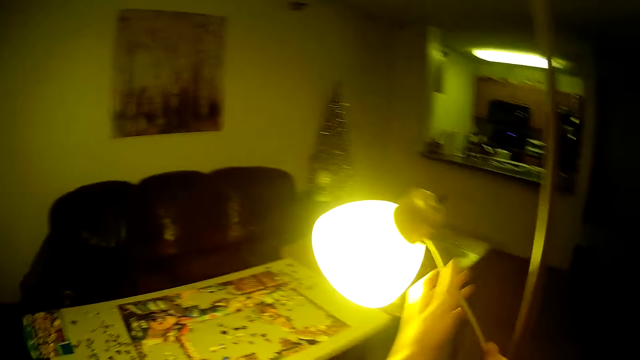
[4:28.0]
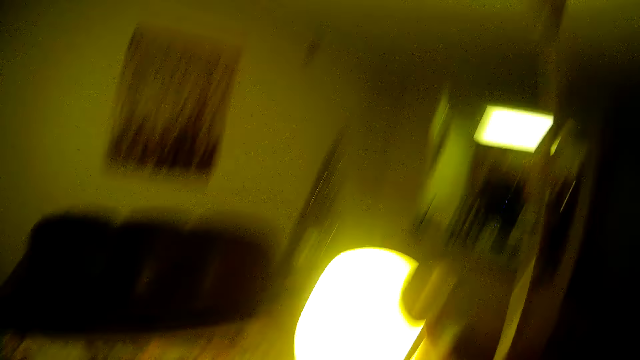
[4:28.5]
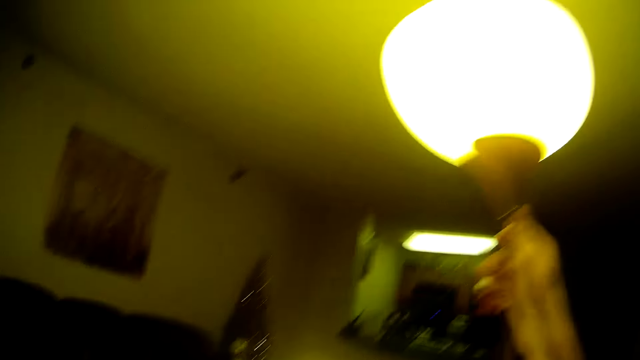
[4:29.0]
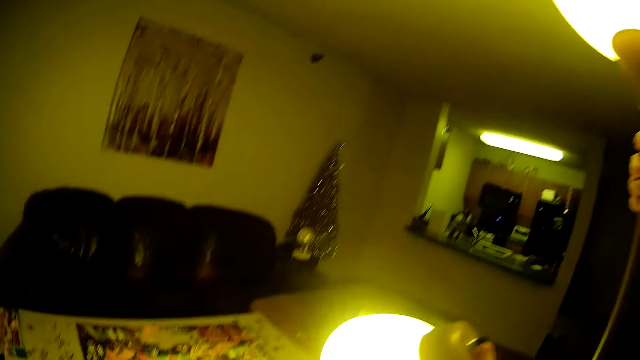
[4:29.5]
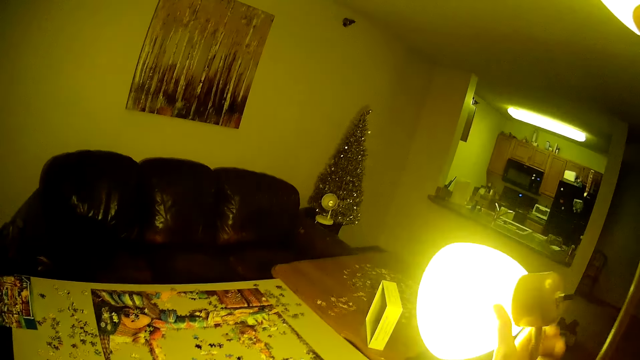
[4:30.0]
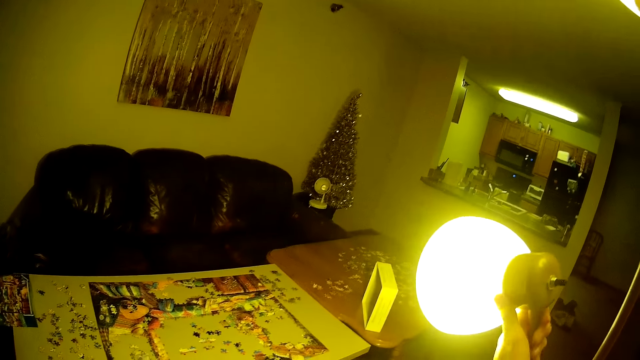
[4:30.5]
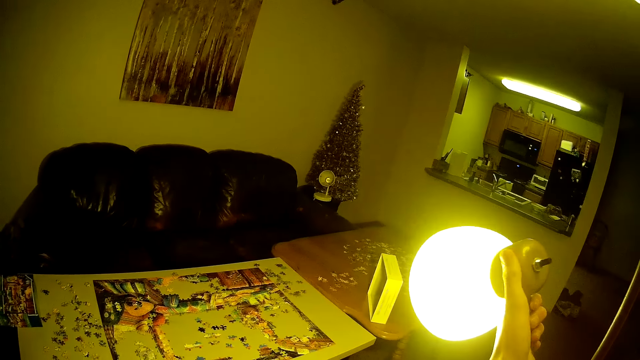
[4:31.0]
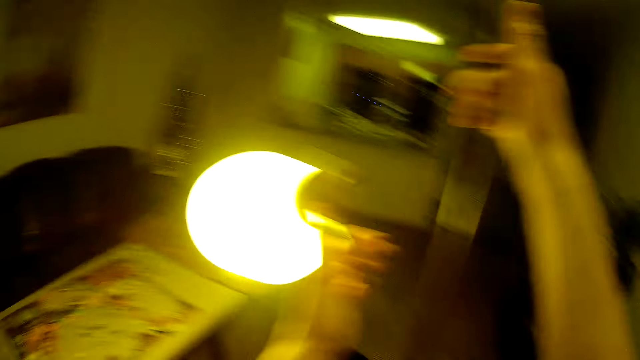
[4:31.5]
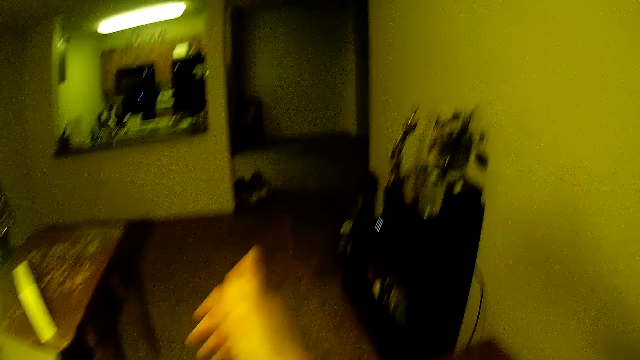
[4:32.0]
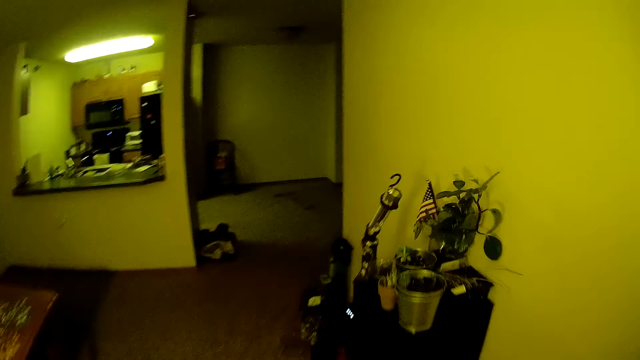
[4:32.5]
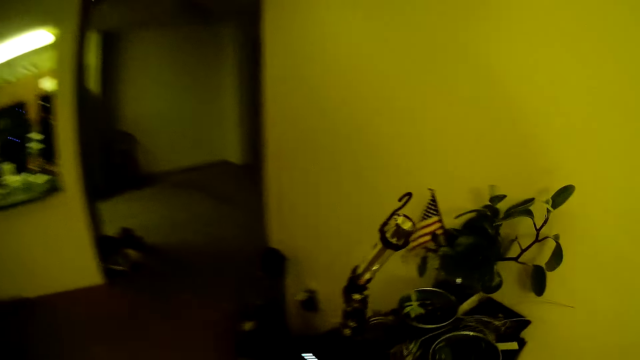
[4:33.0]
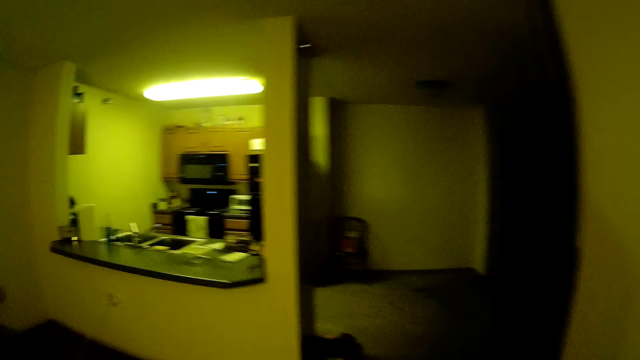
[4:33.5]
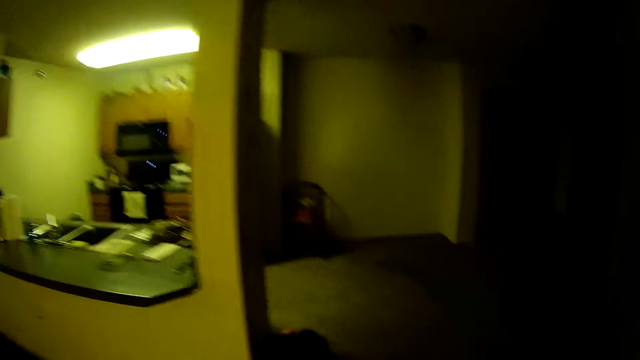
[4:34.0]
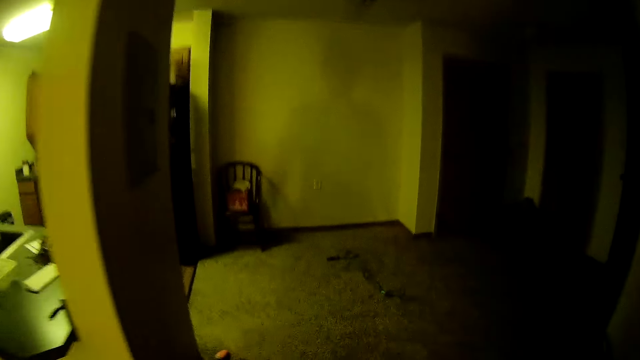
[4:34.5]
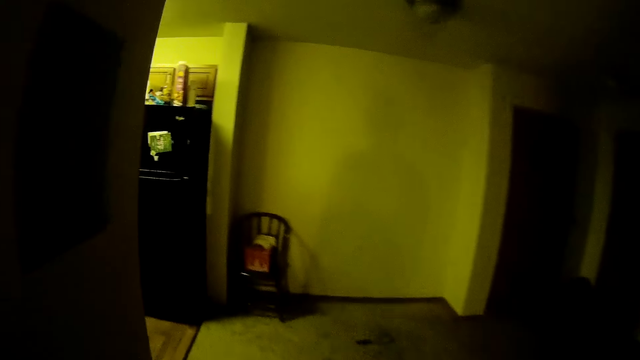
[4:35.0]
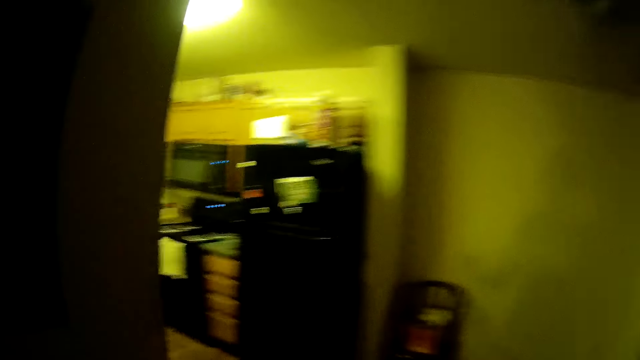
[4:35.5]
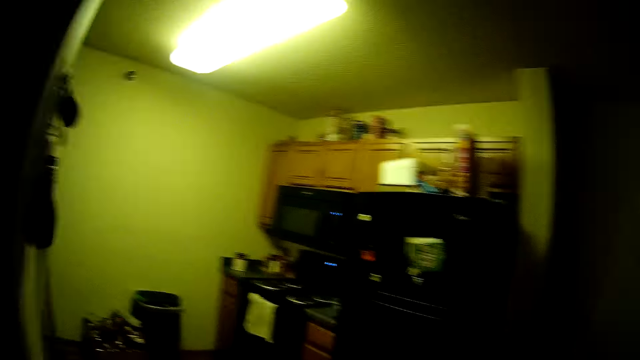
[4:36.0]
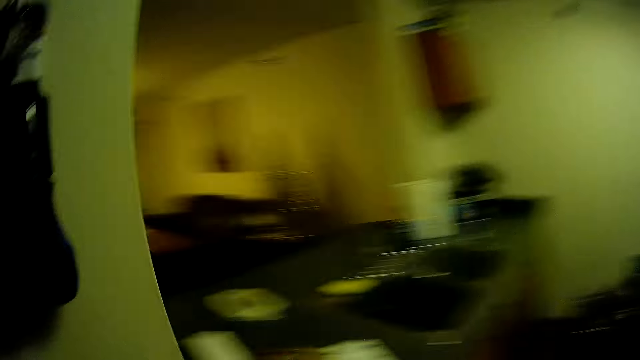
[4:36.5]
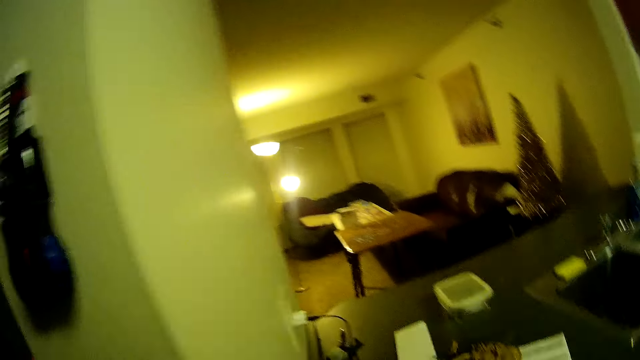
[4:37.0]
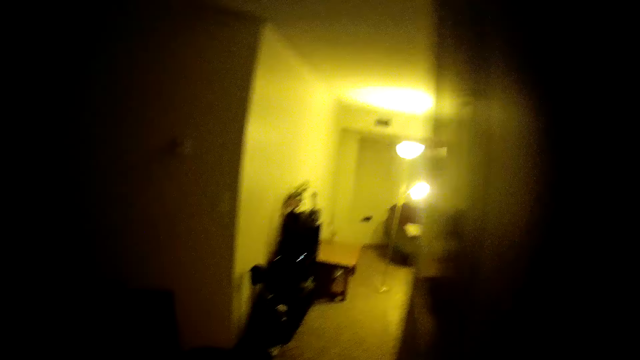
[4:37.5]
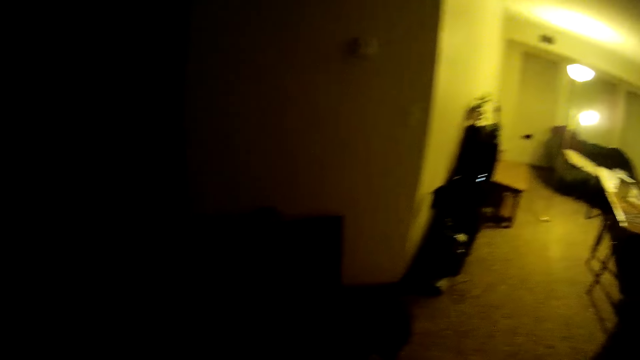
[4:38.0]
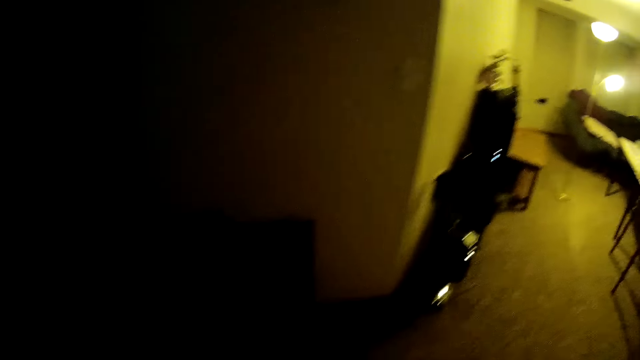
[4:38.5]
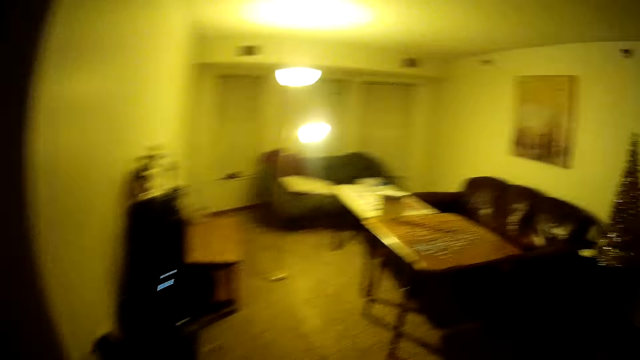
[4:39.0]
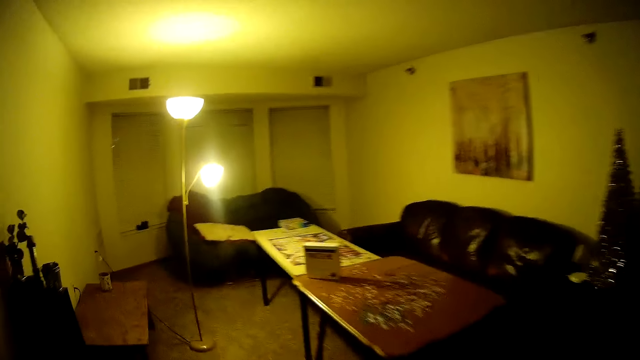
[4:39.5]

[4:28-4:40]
The camera wearer adjusts the lamp holder with the left hand. They grab the top of the light stand with the right hand. They walk to the kitchen. They put off the light. They walk to the table.

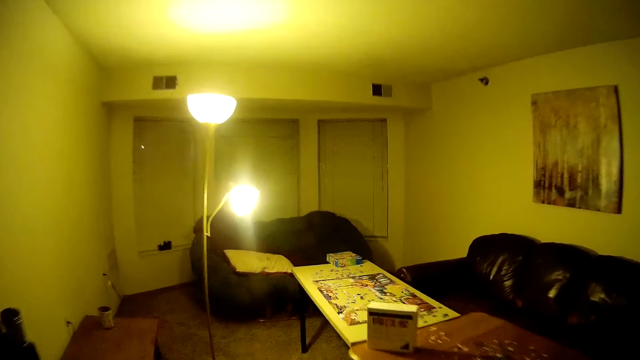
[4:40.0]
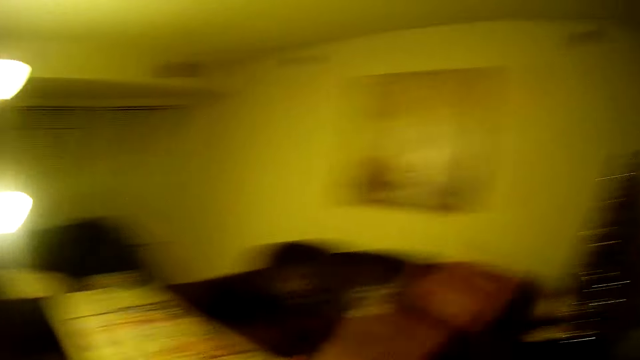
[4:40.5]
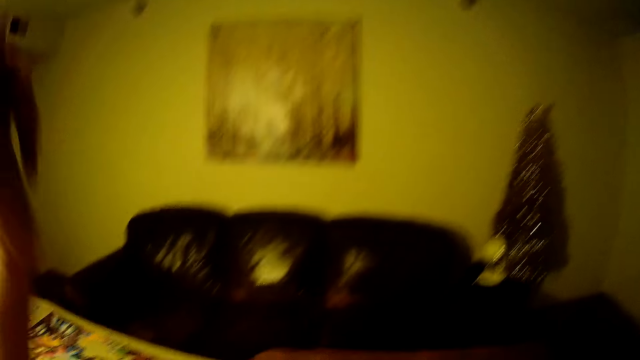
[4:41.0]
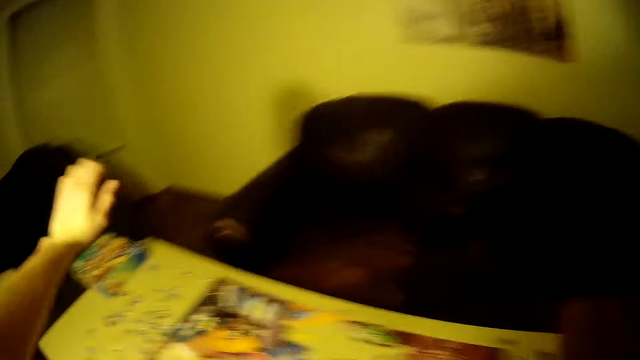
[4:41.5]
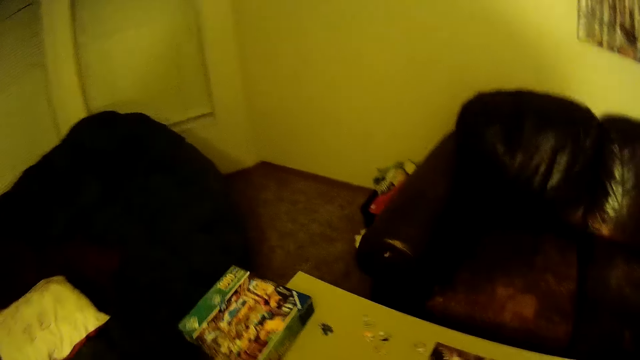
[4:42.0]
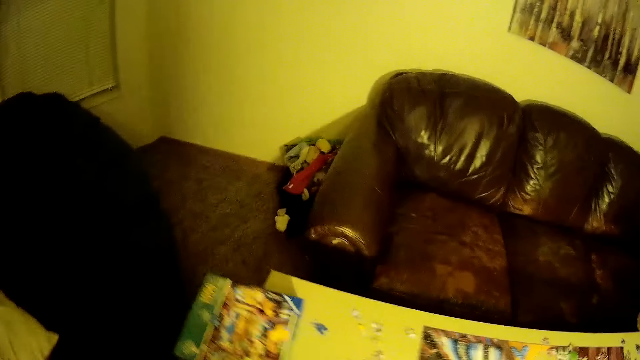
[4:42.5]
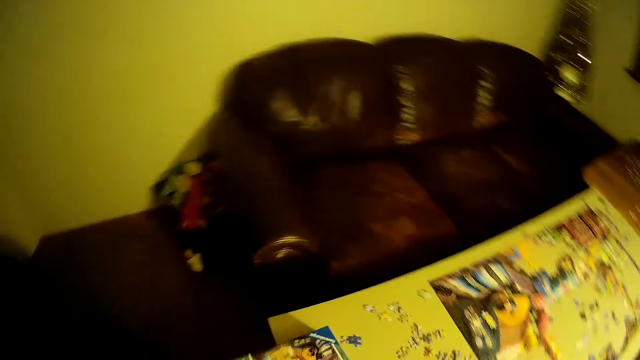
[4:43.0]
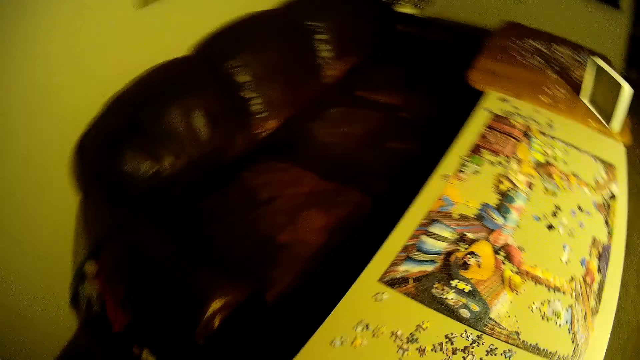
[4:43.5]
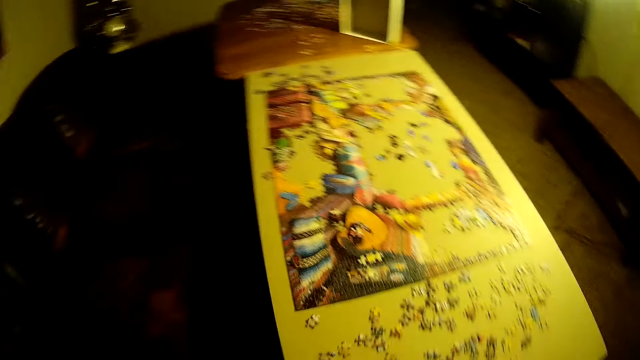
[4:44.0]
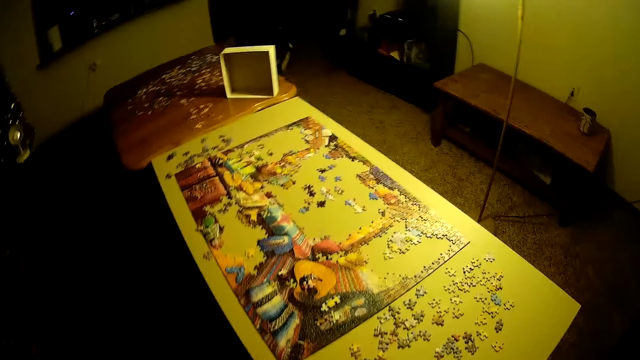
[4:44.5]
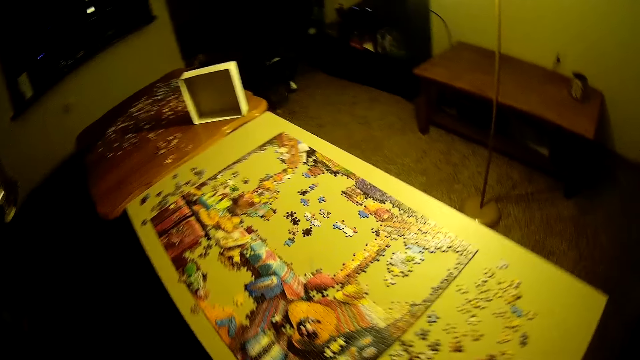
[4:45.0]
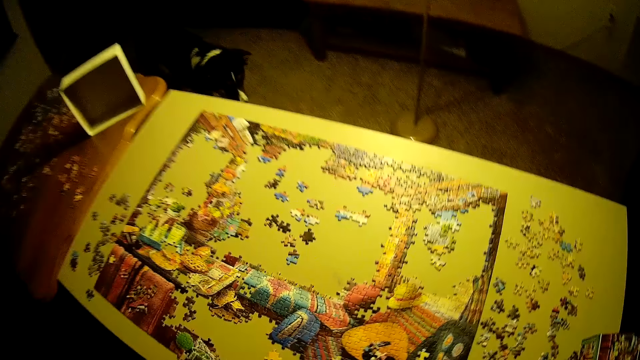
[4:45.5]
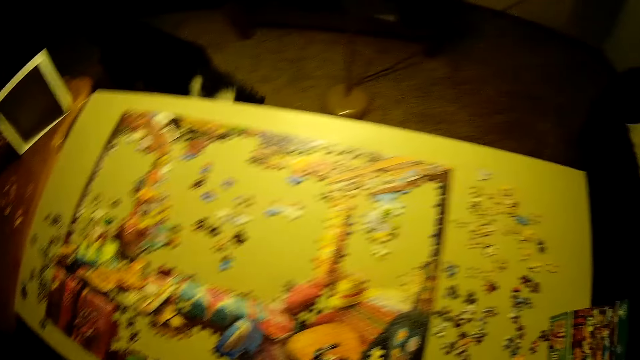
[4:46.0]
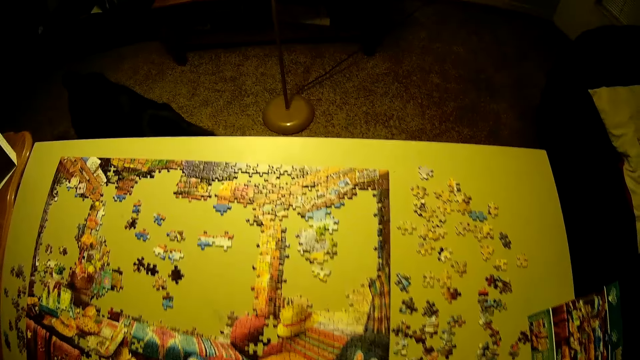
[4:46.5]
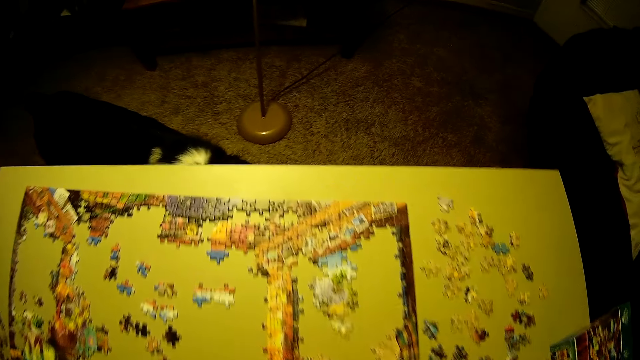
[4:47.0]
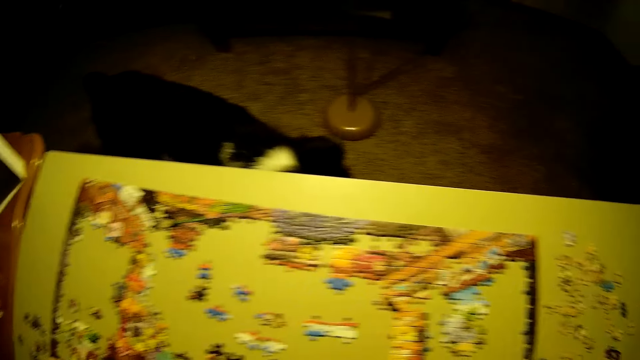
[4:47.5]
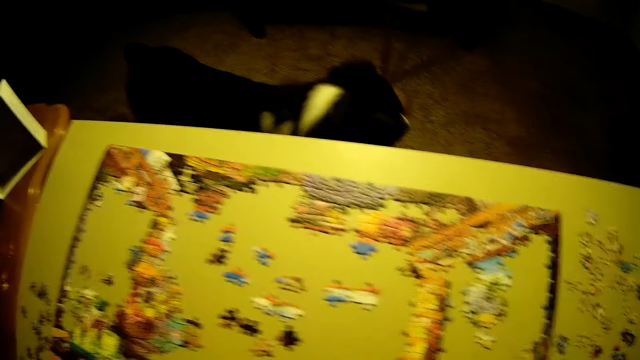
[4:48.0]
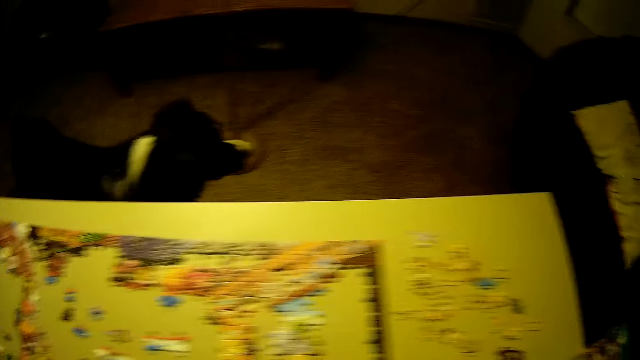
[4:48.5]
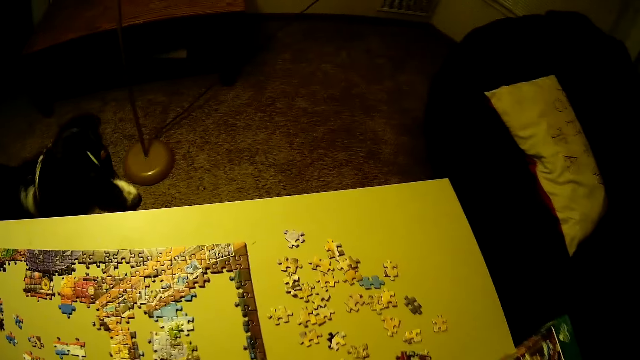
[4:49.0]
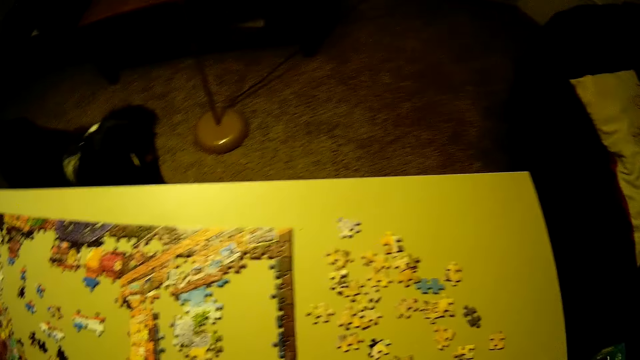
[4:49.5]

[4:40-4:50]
The camera wearer raises the left arm. They stare at the jigsaw puzzle.
